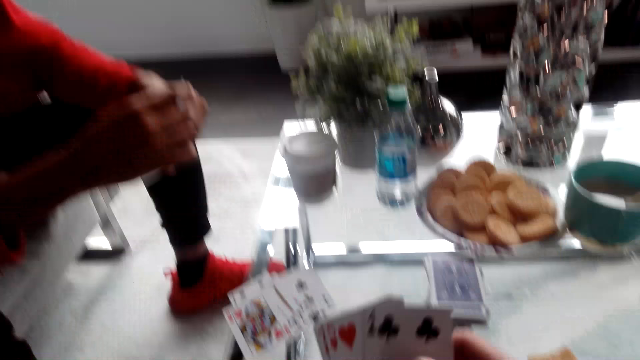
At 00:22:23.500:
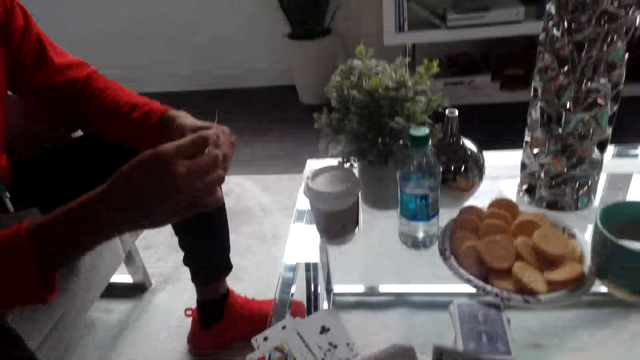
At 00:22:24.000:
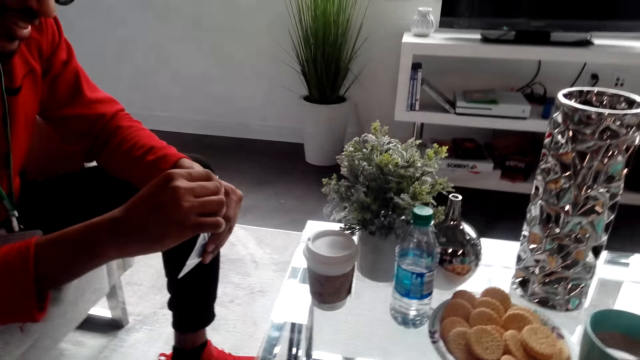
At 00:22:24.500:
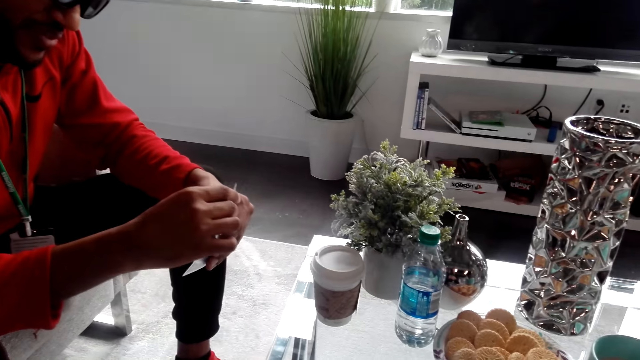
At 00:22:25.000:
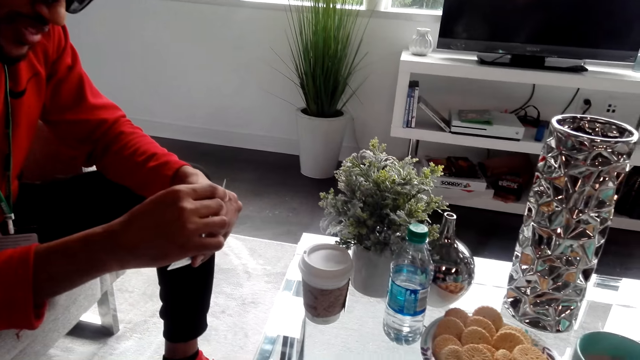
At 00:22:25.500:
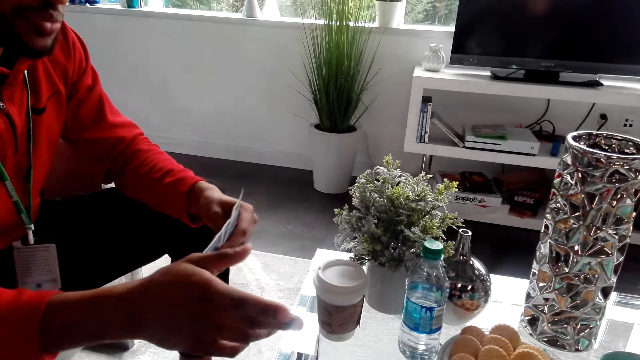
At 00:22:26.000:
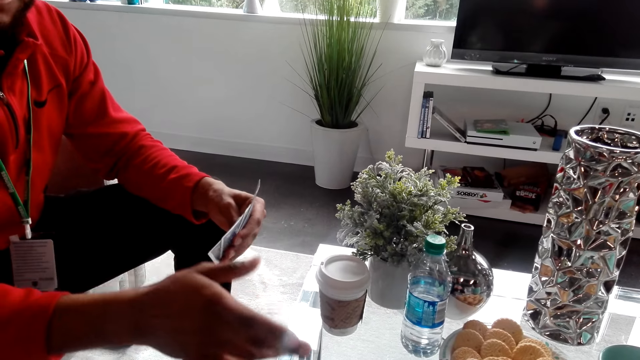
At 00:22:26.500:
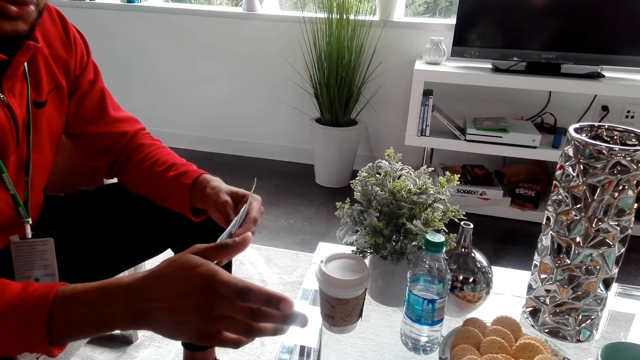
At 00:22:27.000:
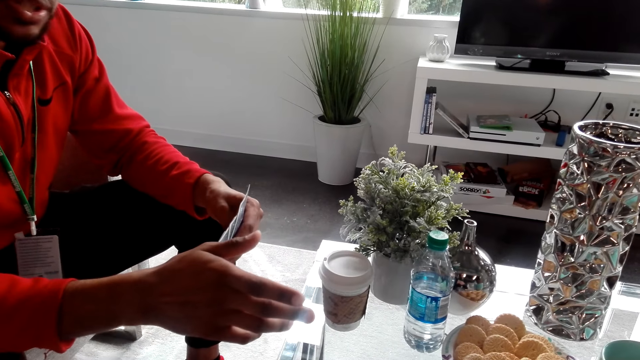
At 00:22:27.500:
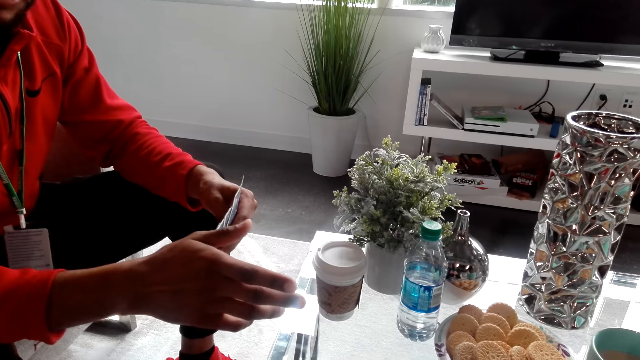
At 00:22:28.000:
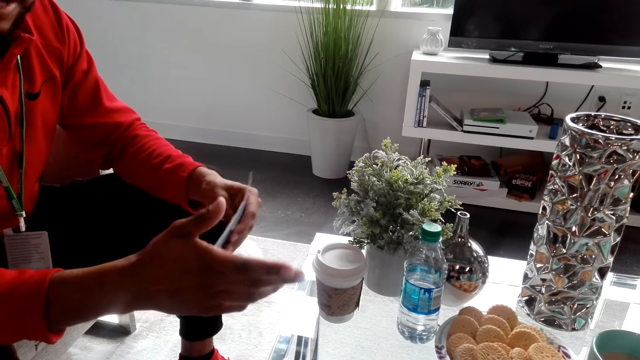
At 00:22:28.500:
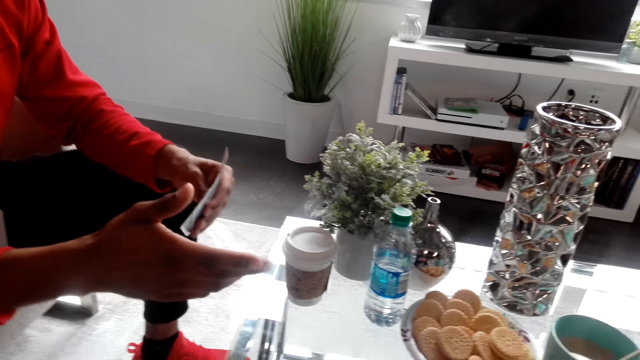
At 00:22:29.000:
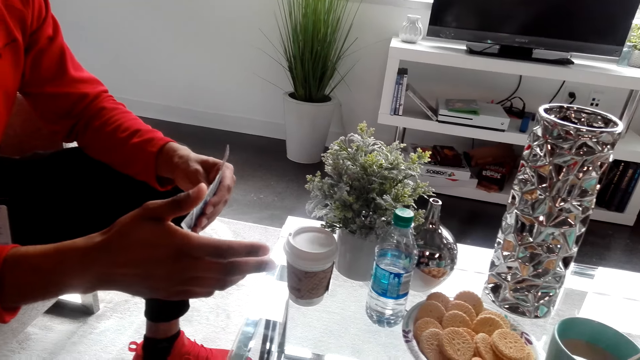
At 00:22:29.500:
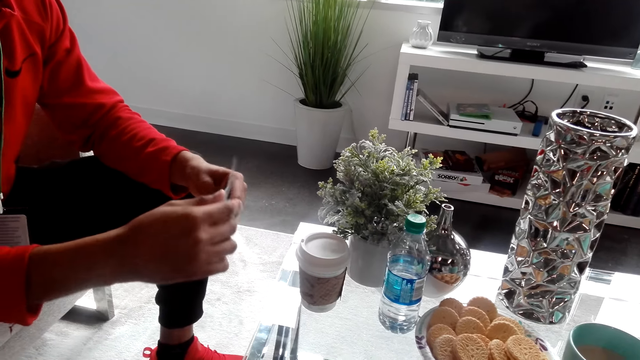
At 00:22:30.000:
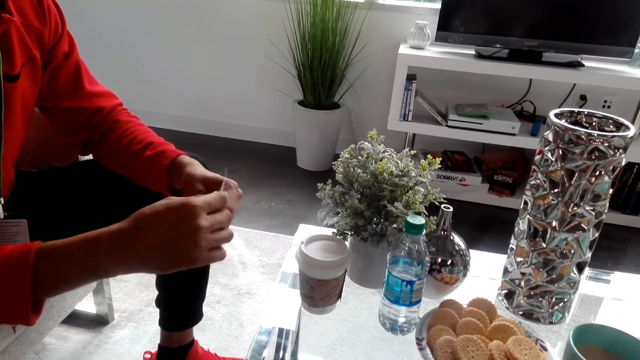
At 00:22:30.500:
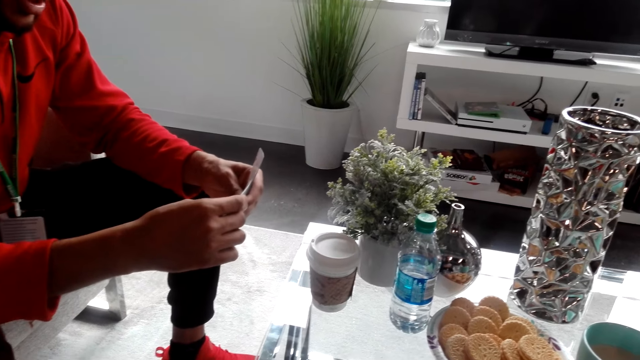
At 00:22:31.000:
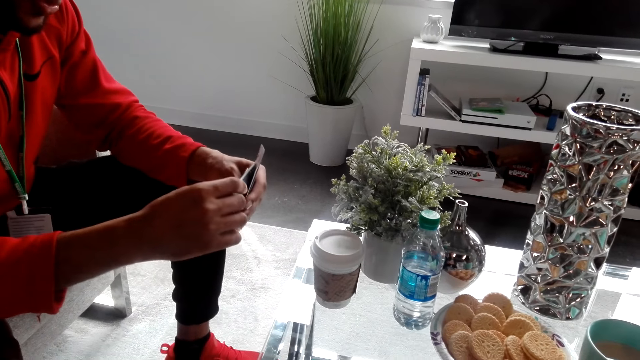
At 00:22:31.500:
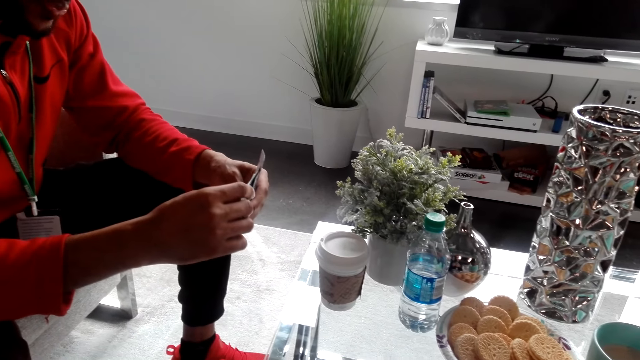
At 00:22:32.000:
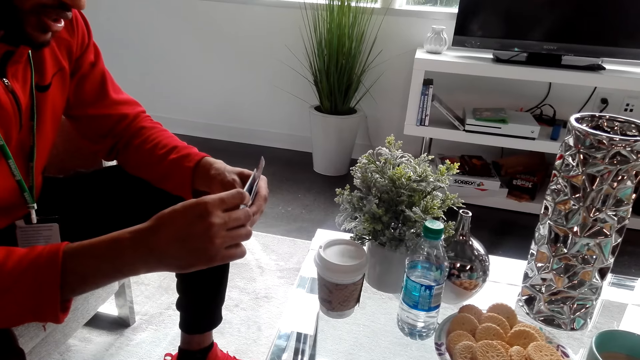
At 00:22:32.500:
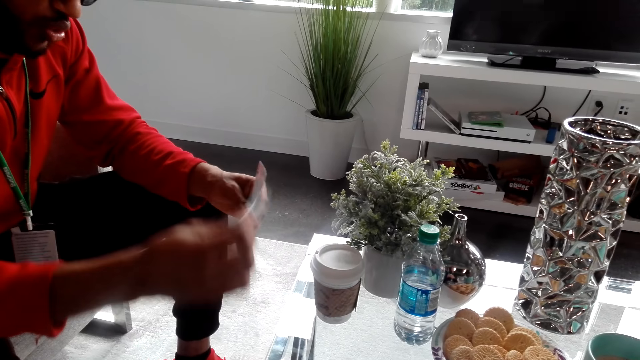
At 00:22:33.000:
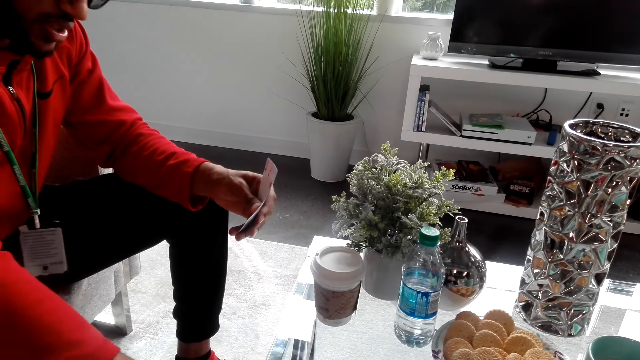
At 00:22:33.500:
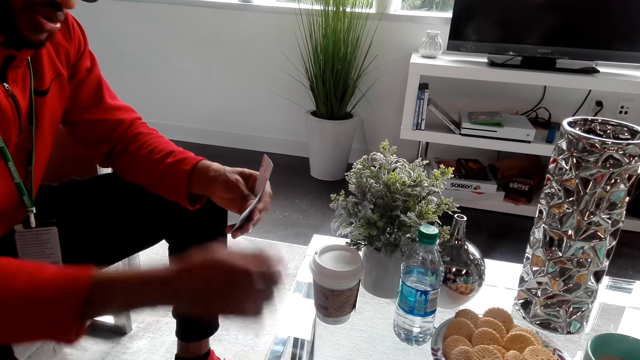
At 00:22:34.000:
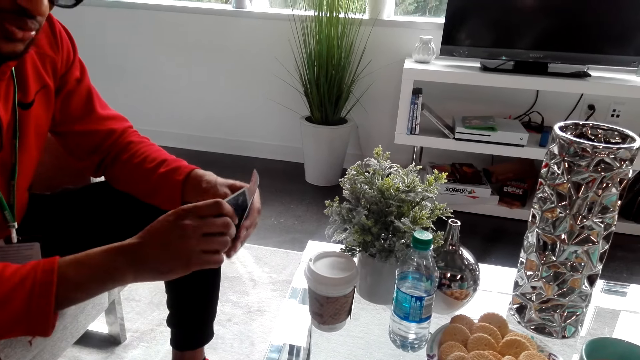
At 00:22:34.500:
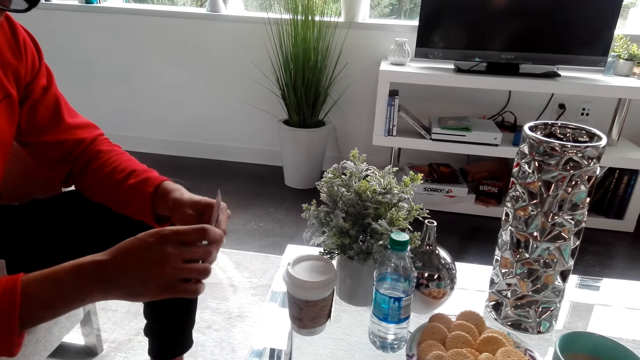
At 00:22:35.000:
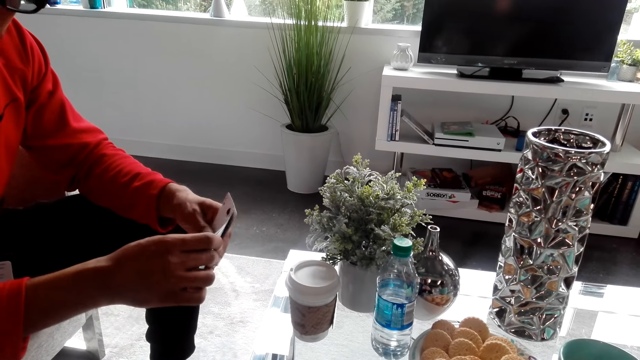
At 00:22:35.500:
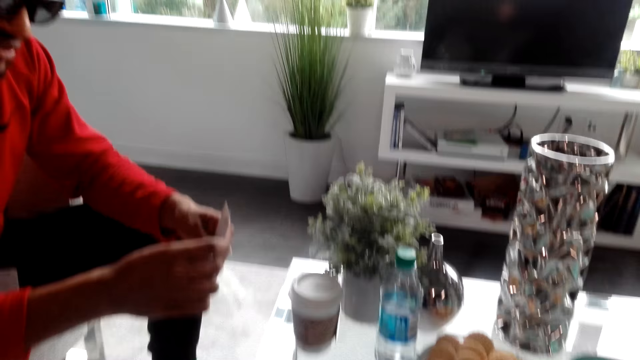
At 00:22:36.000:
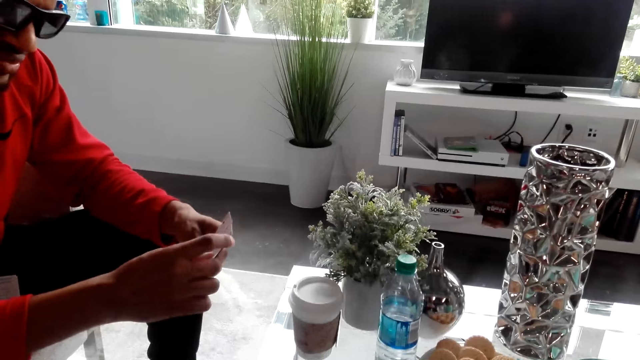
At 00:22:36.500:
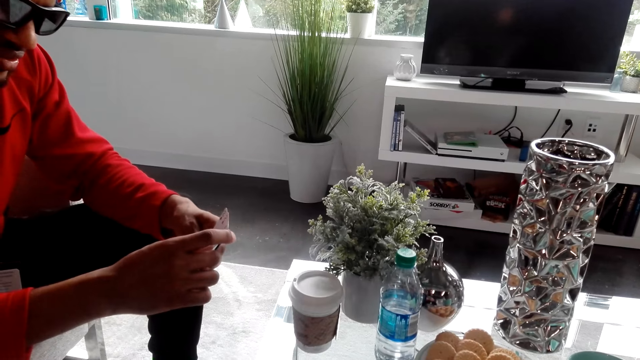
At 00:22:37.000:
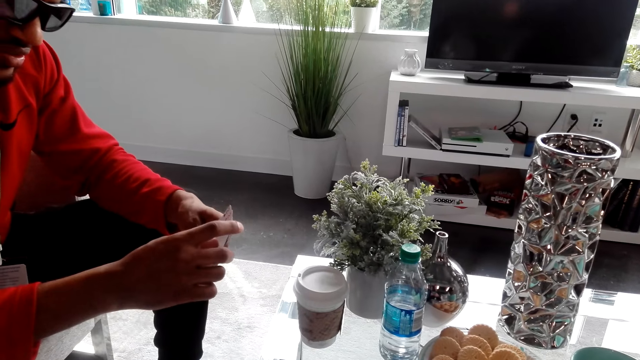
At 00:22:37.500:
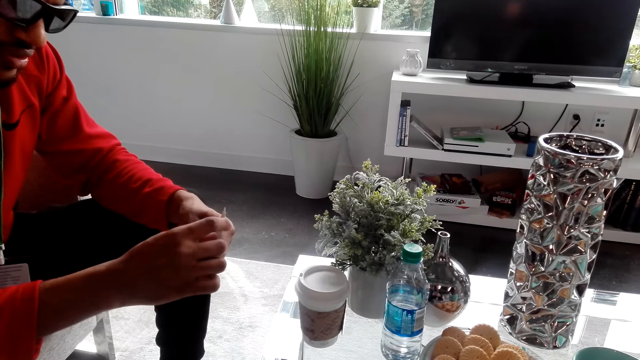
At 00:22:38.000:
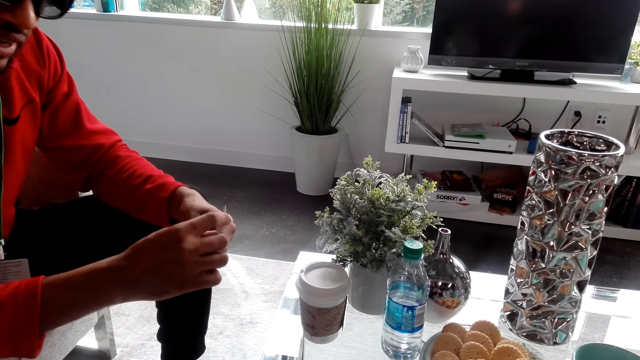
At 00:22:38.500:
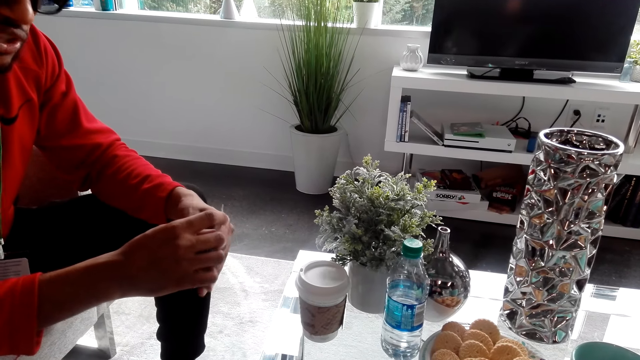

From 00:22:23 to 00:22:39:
The camera wearer places a card on the table. A man holds cards. The camera wearer holds cards. The man converses with the camera wearer. The man holds the cards and converses with the camera wearer again. The man converses with the camera wearer, holds the cards and places a card on the table. The man converses with the camera wearer and holds the cards.

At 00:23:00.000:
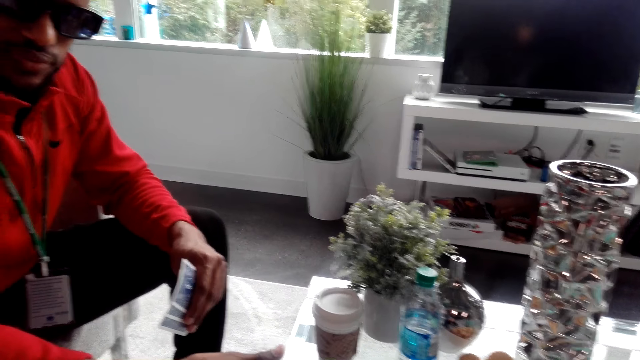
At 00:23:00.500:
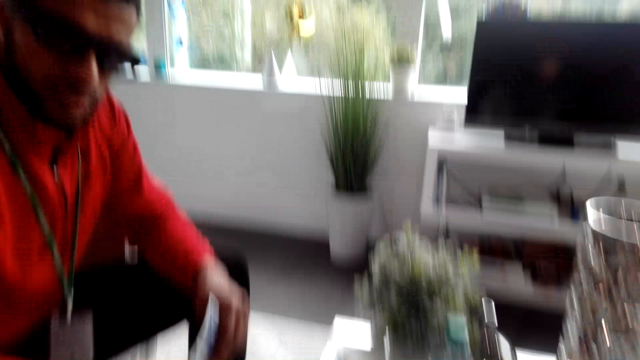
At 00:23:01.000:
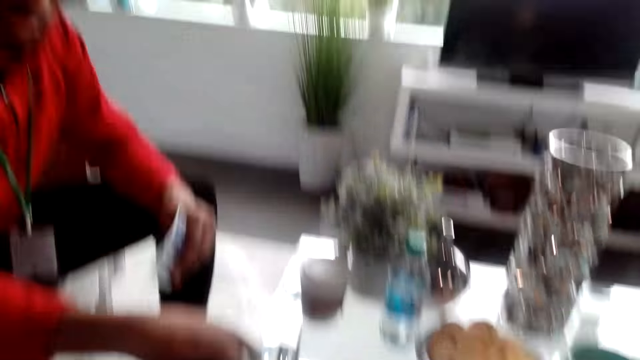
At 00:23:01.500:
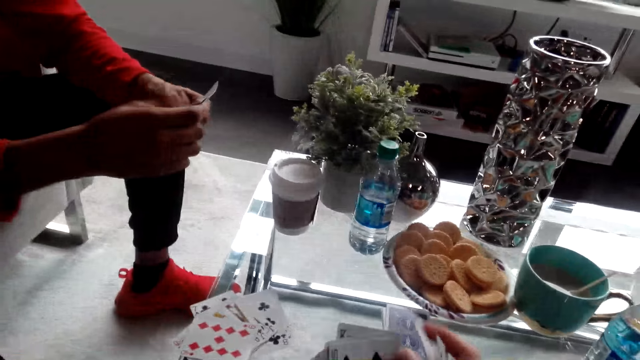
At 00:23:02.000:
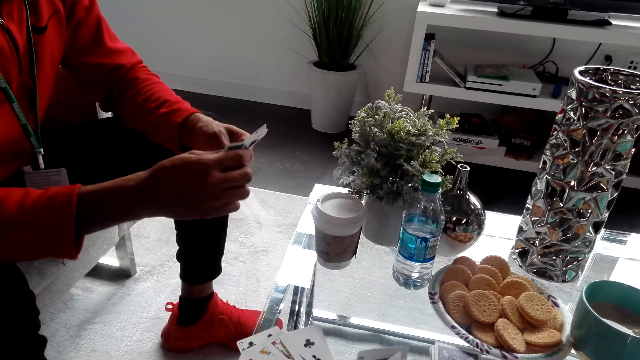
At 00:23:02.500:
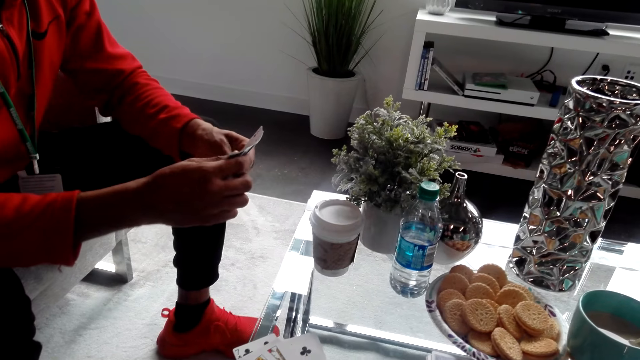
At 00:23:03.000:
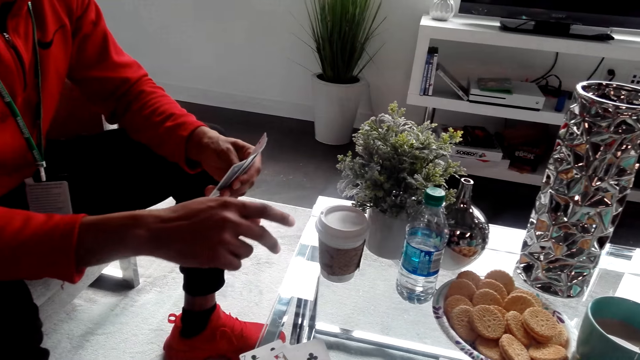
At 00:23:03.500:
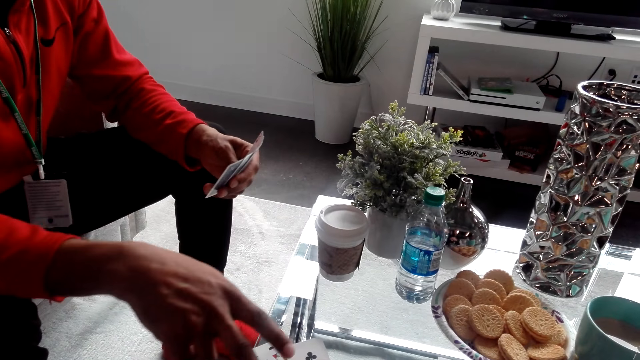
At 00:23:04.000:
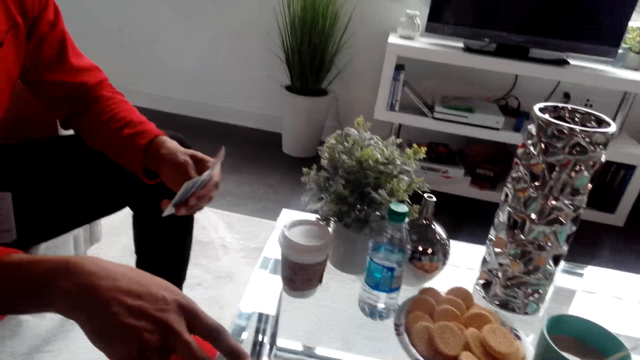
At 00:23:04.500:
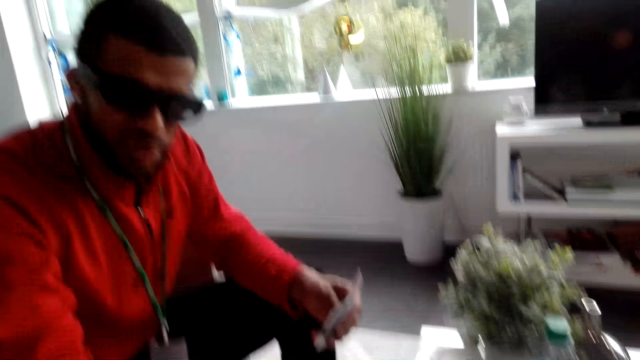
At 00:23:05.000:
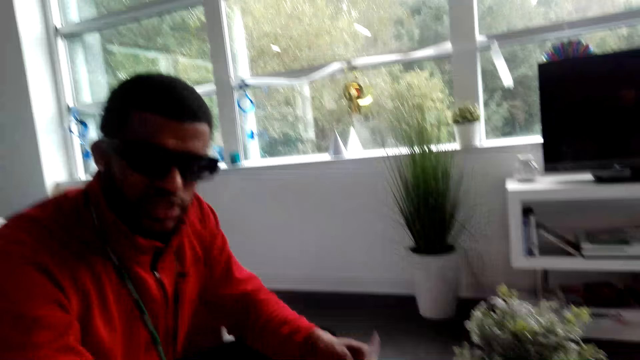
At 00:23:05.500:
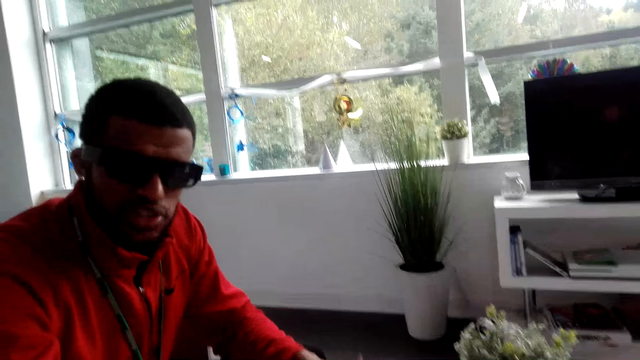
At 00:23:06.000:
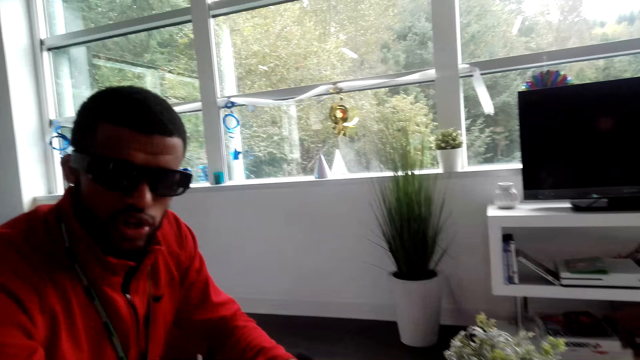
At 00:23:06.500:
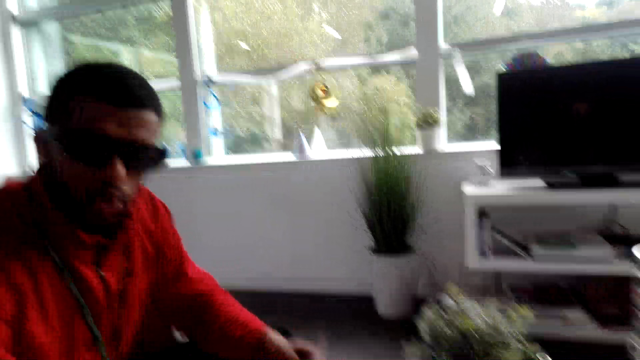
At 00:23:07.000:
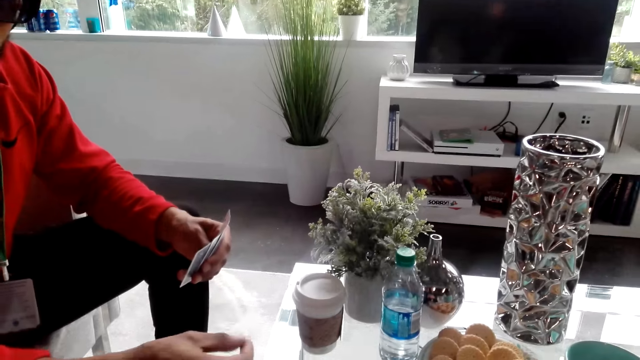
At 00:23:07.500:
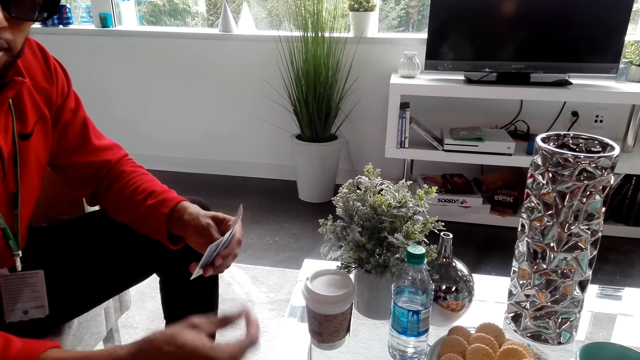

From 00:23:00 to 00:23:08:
A man holds cards. The camera wearer holds cards. The man dialogues with the camera wearer. The man holds cards and dialogues with the camera wearer.
